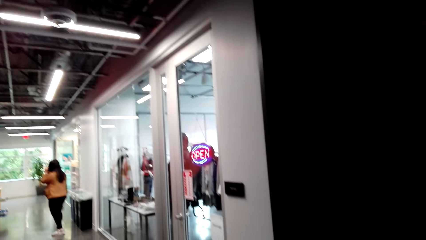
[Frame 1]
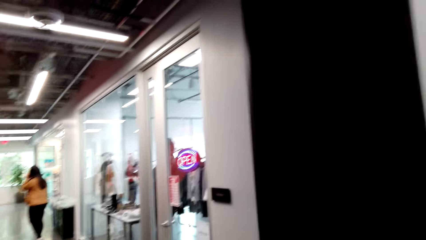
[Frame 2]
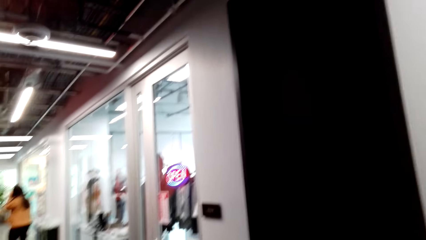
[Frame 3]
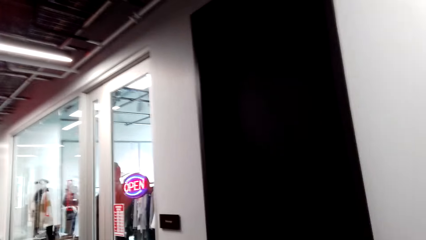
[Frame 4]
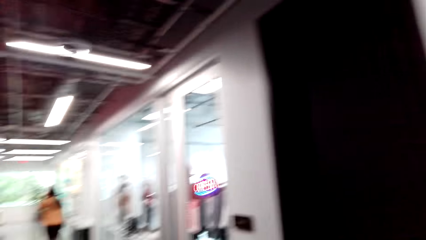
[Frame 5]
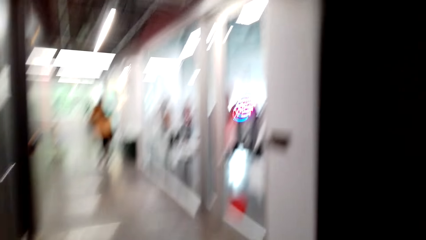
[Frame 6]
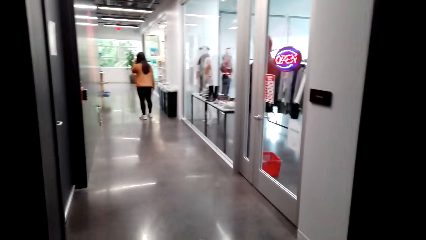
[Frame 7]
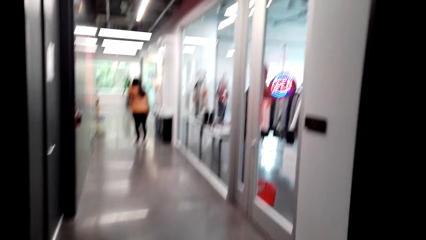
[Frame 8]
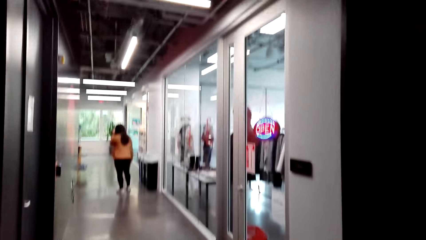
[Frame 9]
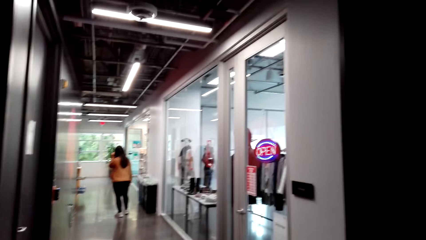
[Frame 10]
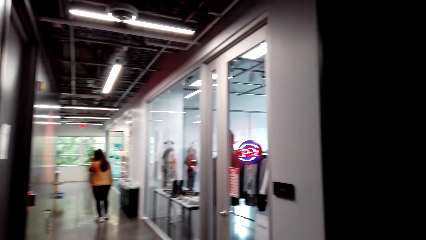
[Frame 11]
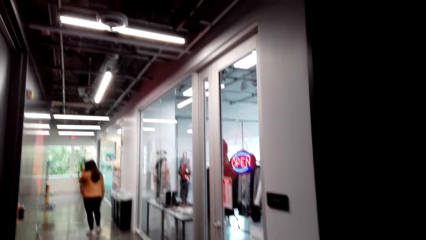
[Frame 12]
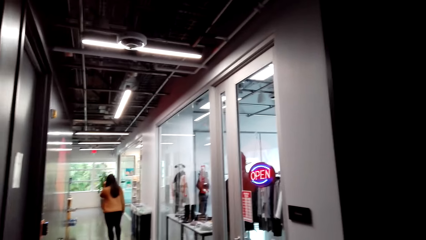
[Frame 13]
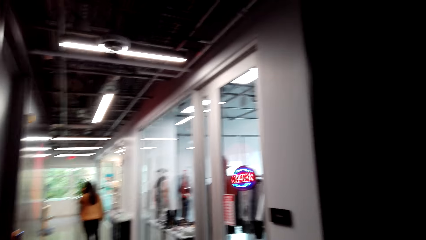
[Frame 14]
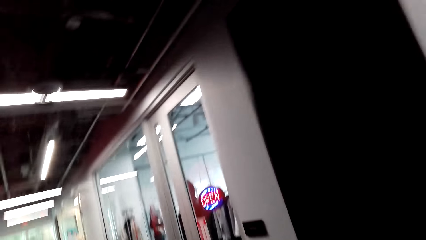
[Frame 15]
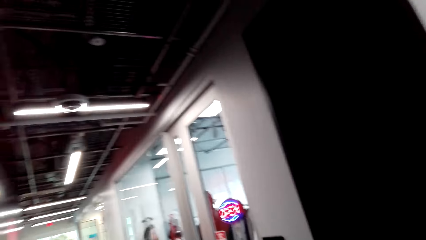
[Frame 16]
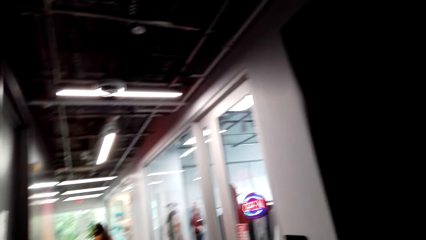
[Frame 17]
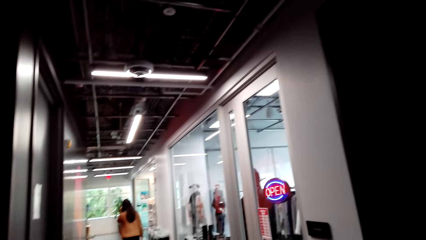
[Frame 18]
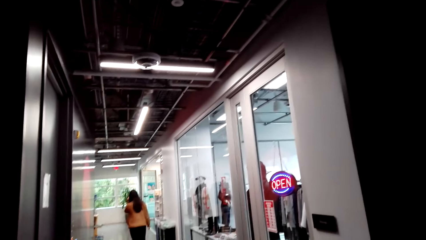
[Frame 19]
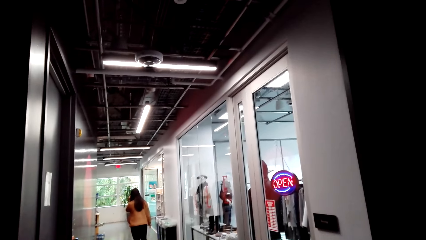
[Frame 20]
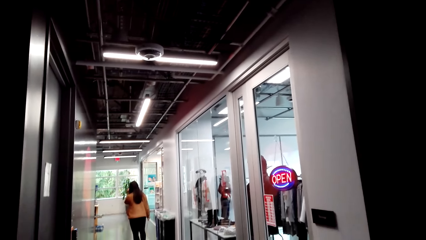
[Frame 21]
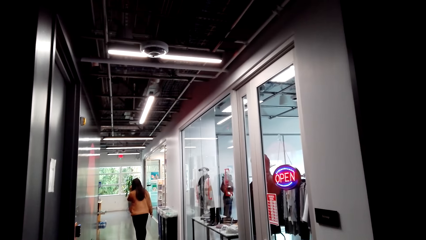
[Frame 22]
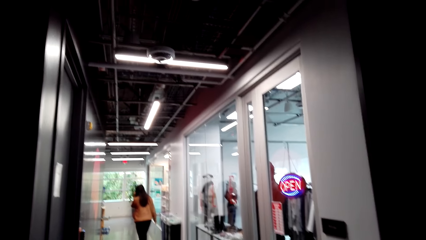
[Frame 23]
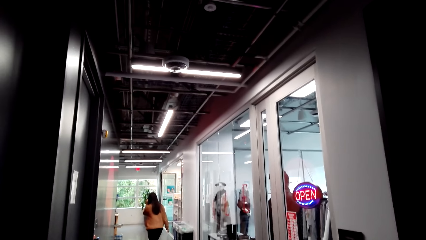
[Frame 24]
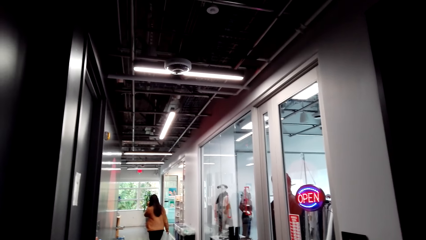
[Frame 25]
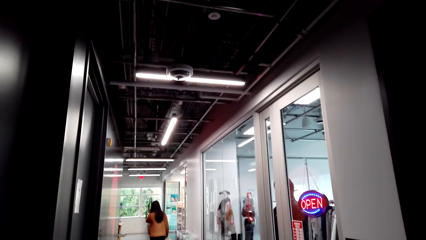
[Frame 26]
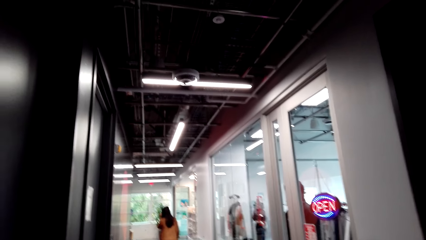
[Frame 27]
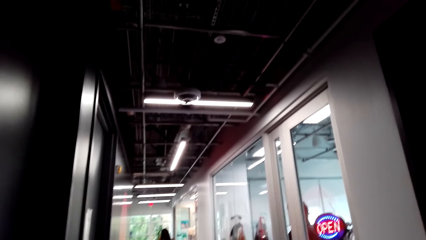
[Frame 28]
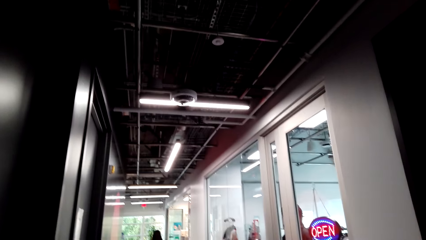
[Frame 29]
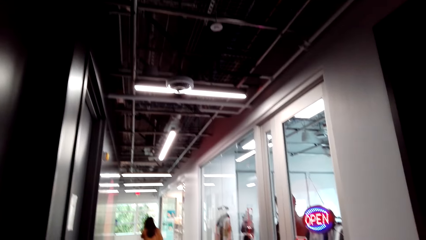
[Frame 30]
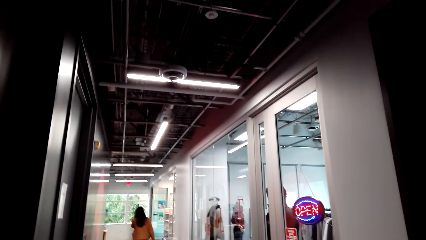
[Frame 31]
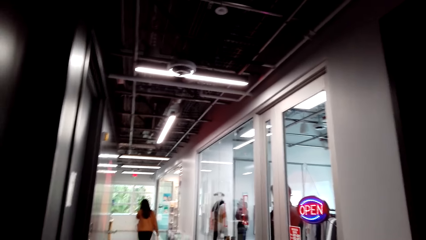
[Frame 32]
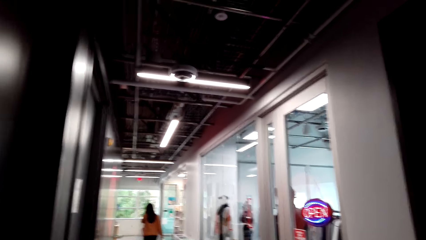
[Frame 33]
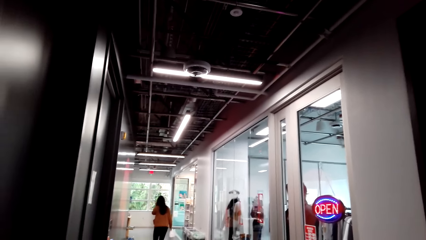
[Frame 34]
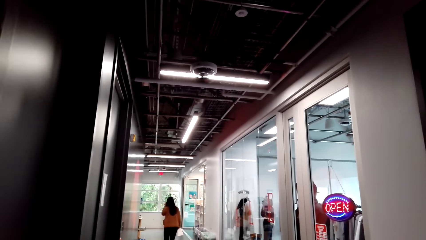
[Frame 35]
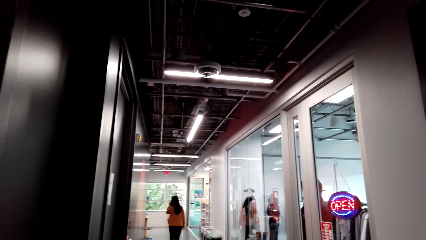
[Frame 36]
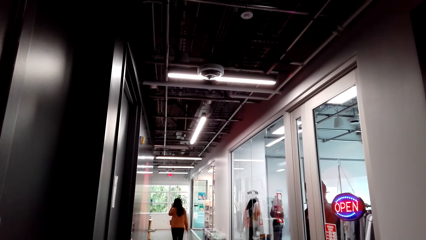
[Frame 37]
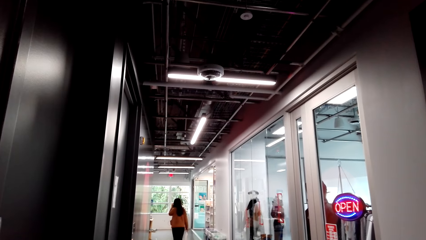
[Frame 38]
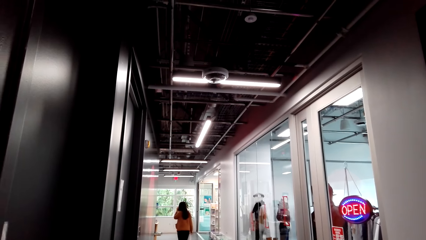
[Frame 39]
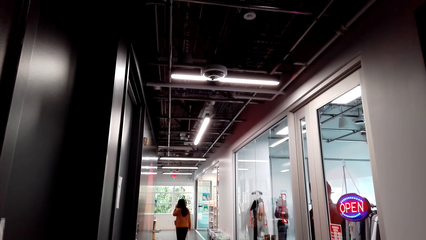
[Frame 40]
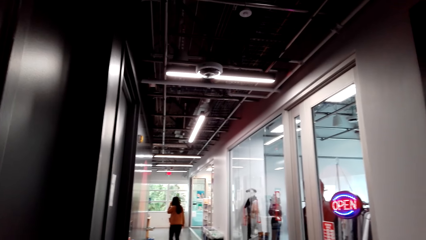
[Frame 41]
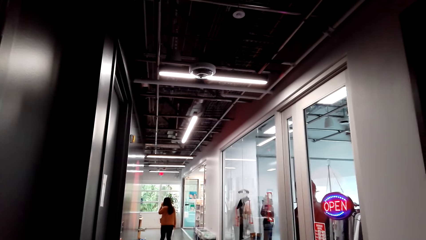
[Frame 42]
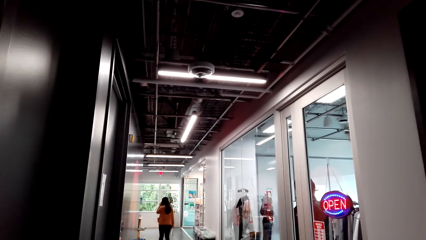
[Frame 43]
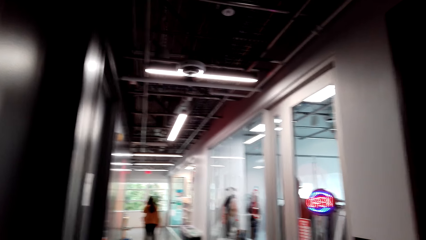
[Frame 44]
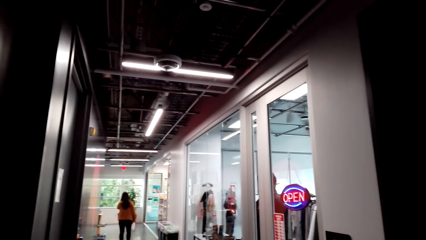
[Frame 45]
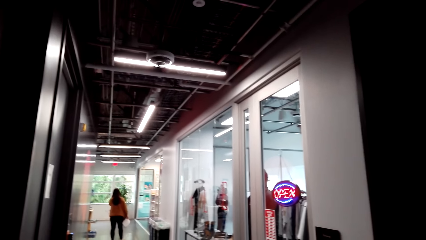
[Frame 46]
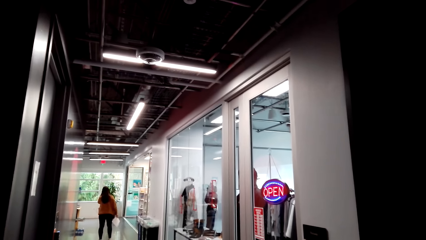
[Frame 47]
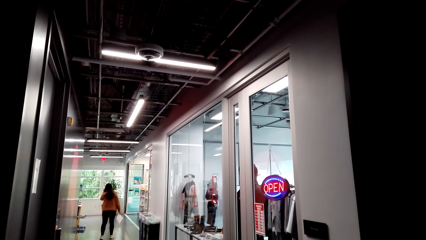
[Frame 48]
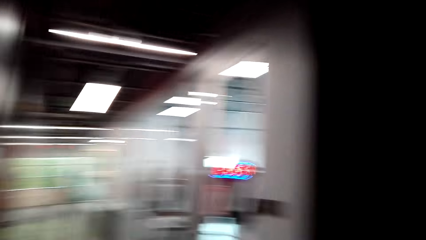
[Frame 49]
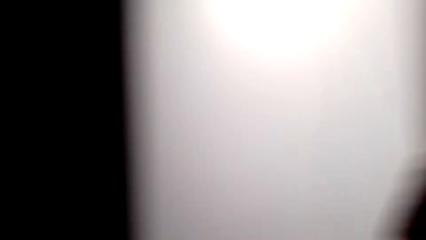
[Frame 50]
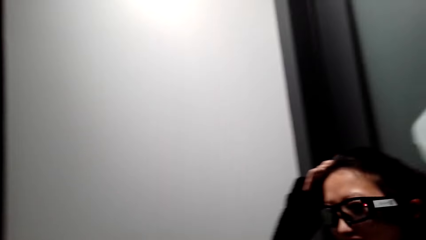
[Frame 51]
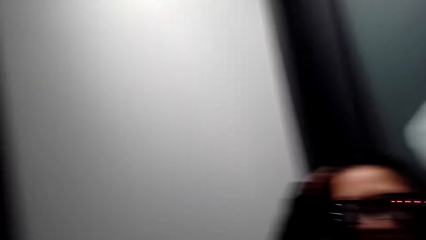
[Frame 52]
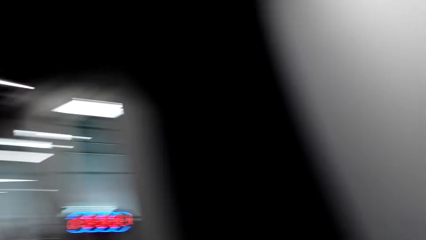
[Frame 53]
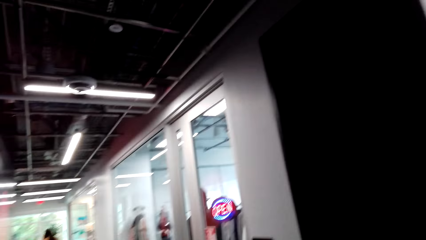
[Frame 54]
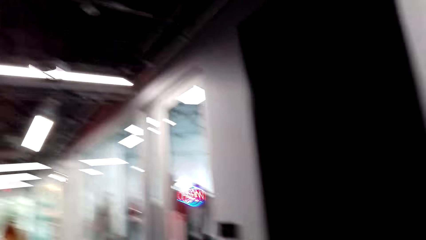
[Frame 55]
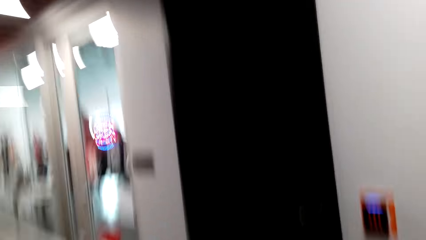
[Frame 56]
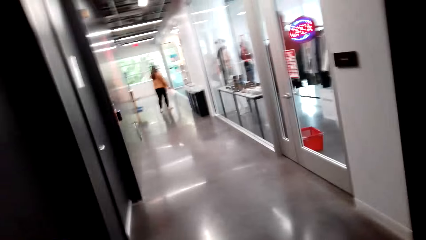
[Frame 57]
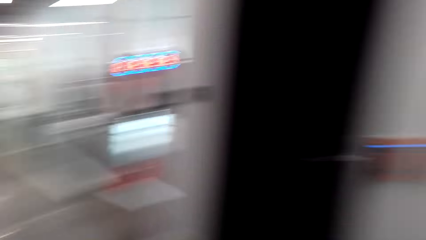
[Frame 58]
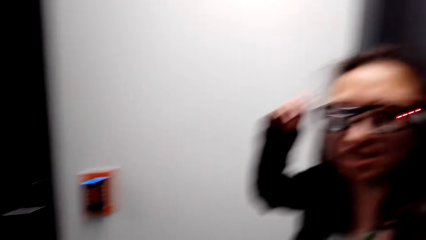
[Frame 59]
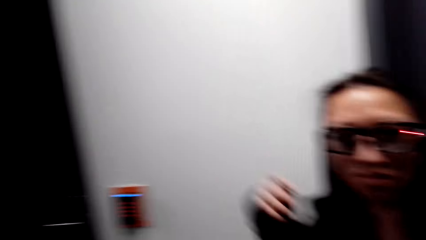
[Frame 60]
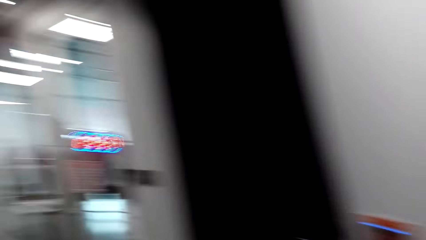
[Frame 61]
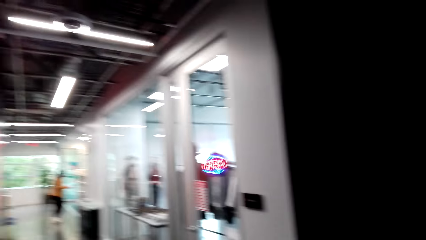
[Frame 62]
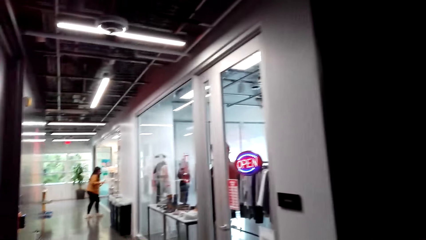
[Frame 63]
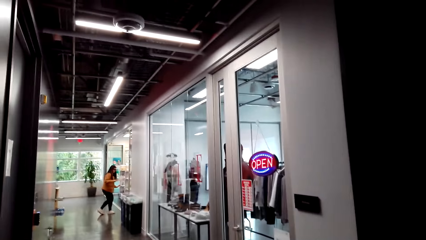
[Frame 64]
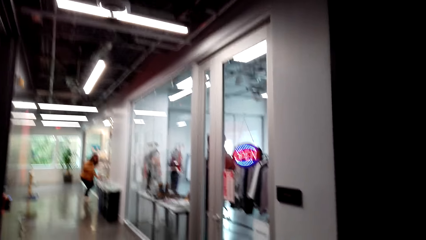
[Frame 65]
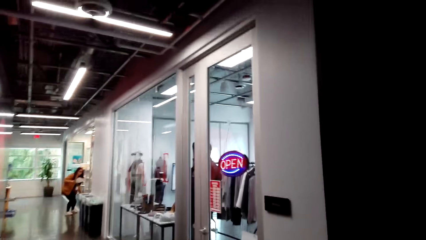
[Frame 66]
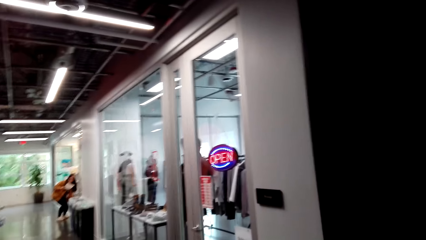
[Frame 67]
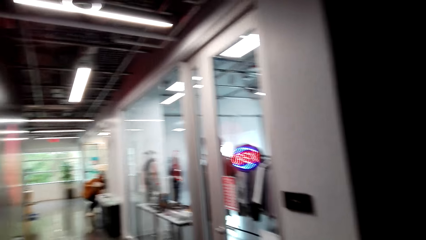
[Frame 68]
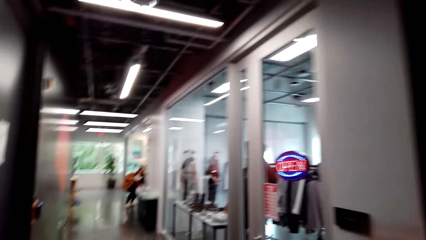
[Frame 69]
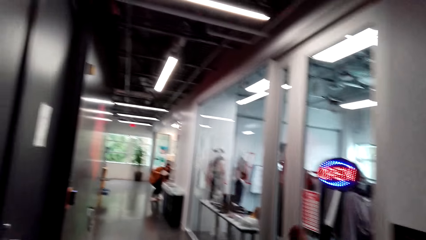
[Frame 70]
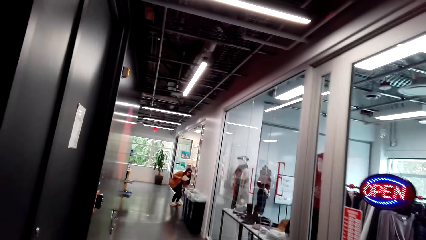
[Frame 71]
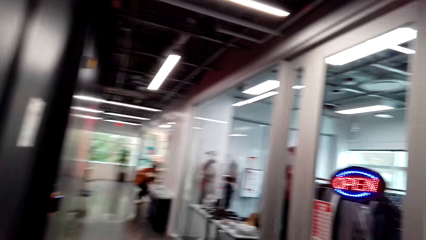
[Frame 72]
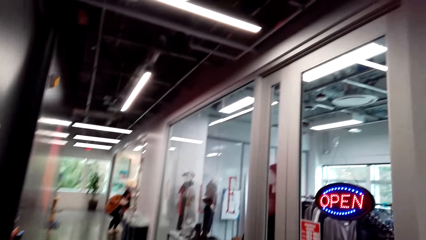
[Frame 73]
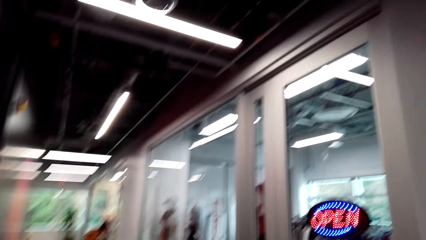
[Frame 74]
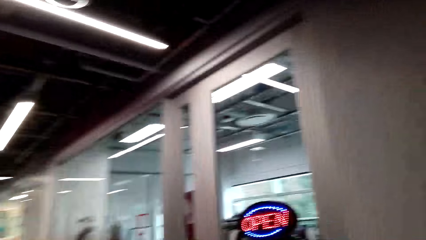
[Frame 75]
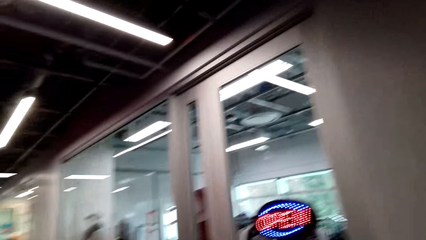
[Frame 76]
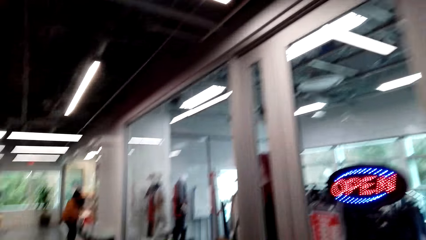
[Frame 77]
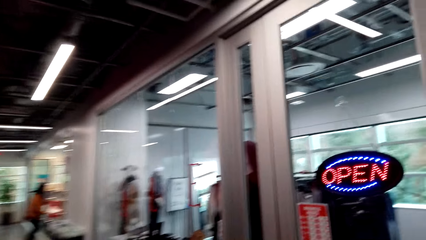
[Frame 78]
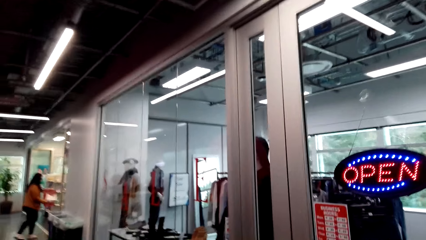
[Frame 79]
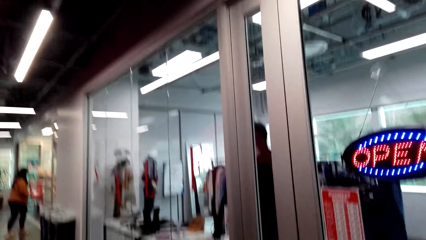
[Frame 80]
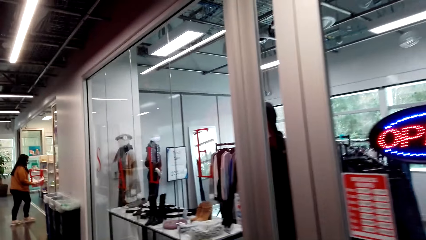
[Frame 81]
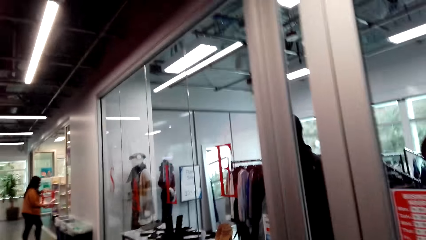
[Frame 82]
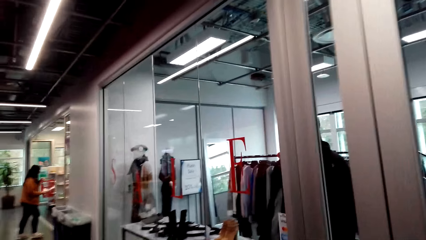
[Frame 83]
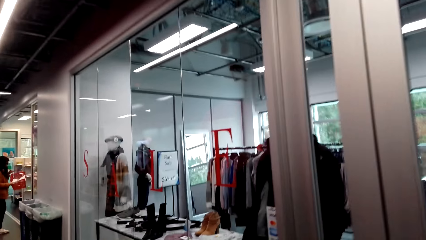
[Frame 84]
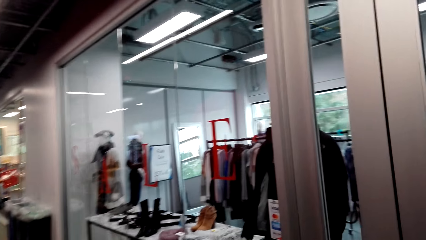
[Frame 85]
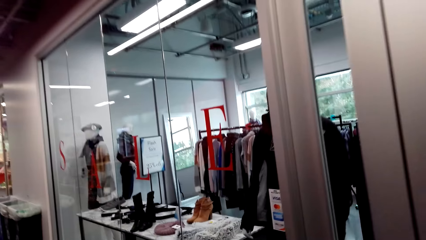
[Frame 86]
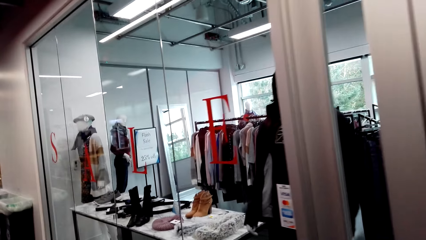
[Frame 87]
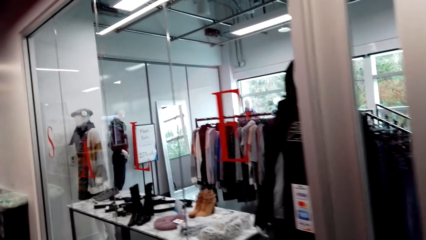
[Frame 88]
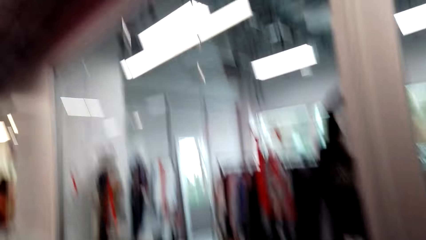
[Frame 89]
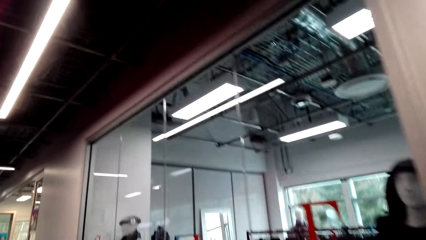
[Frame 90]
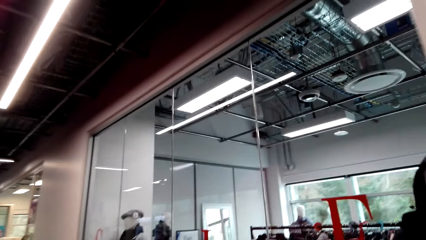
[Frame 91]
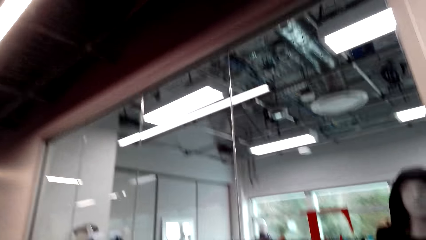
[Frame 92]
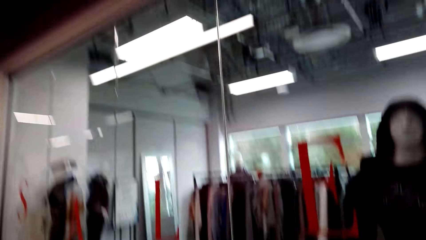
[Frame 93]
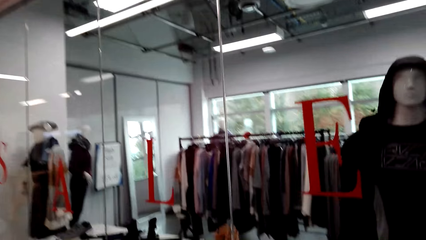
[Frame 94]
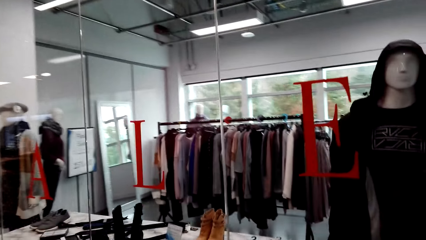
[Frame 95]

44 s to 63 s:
The camera wearer speaks. They look around. They look around again. They walk in the corridor.
